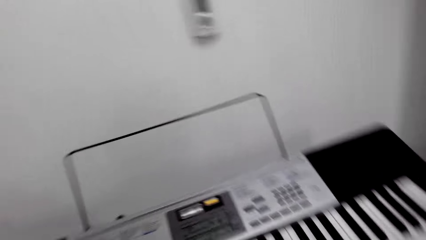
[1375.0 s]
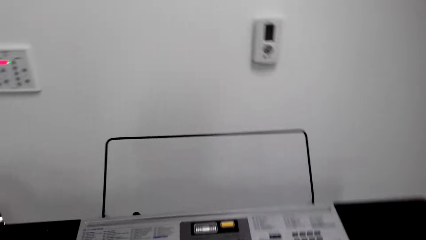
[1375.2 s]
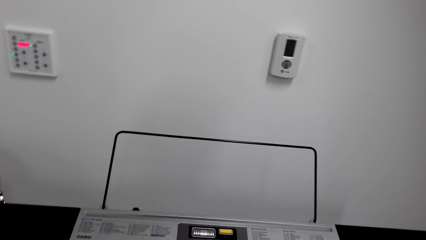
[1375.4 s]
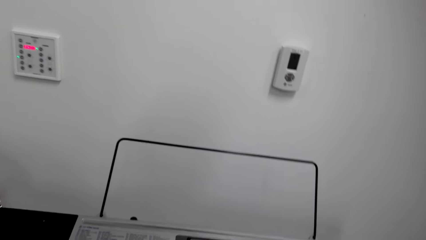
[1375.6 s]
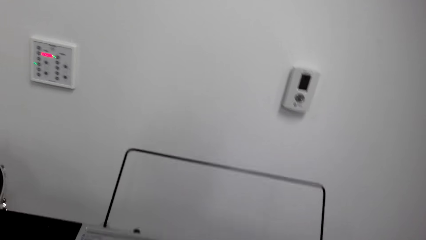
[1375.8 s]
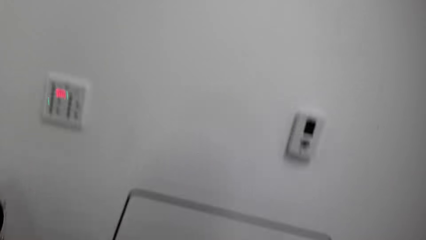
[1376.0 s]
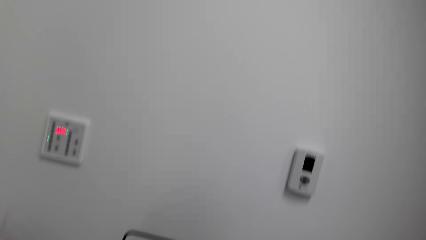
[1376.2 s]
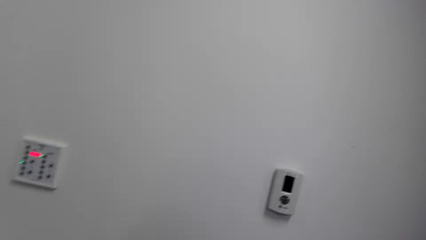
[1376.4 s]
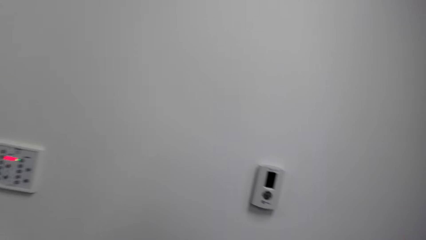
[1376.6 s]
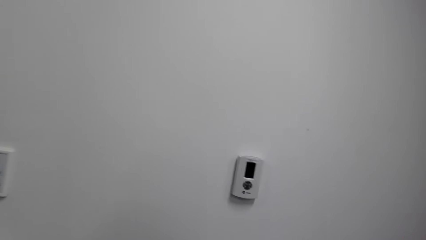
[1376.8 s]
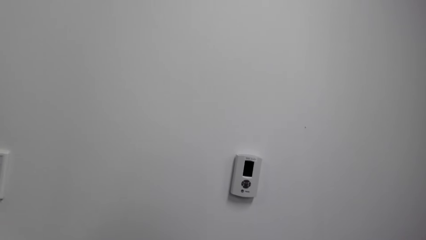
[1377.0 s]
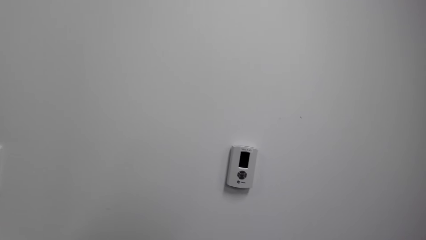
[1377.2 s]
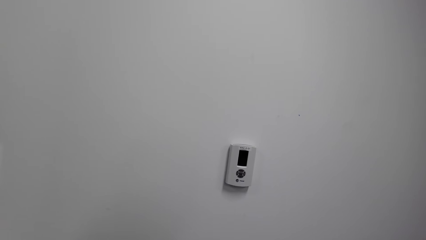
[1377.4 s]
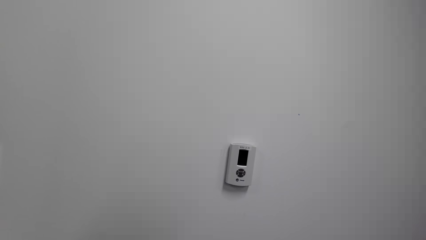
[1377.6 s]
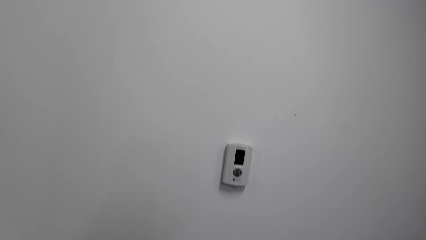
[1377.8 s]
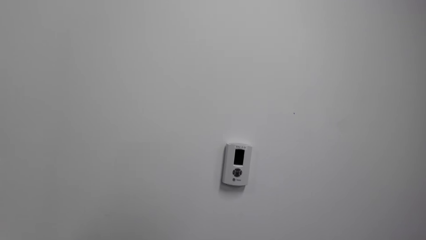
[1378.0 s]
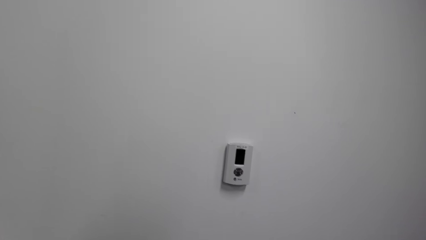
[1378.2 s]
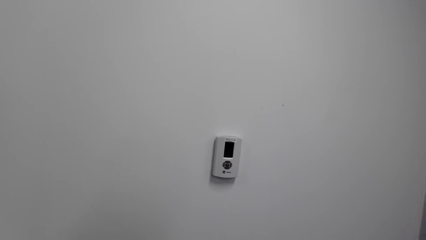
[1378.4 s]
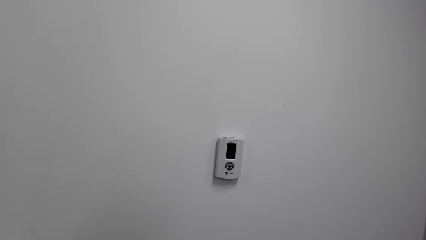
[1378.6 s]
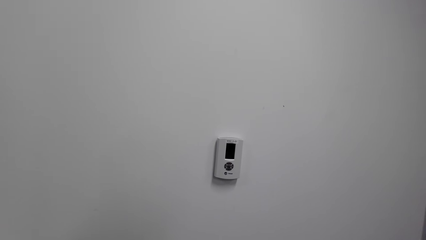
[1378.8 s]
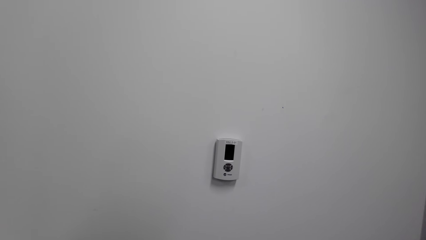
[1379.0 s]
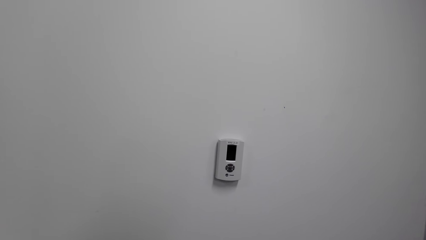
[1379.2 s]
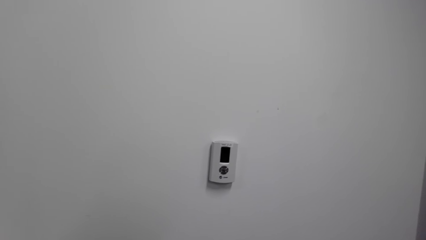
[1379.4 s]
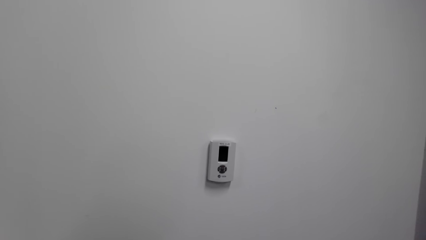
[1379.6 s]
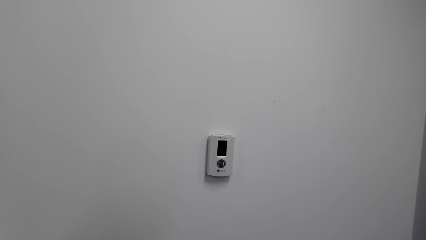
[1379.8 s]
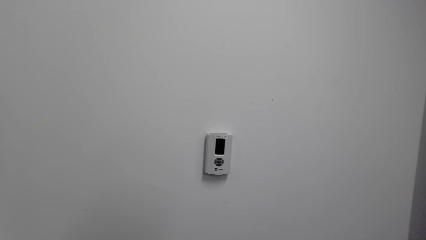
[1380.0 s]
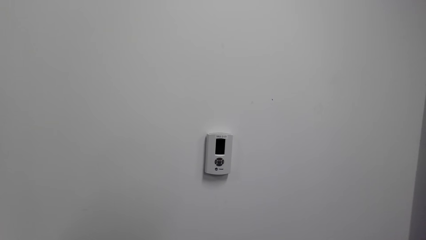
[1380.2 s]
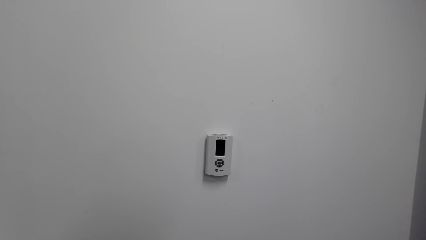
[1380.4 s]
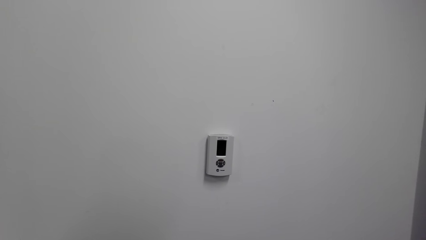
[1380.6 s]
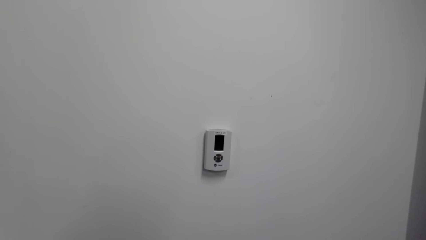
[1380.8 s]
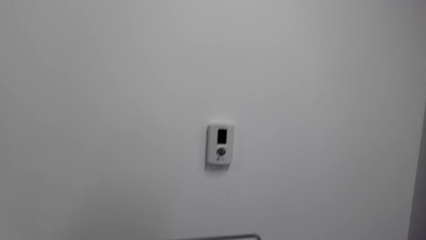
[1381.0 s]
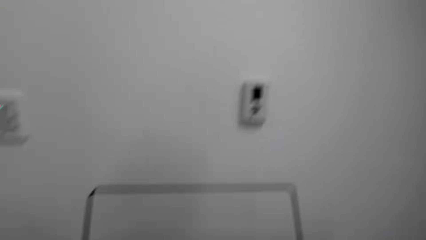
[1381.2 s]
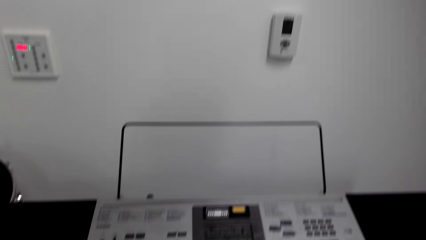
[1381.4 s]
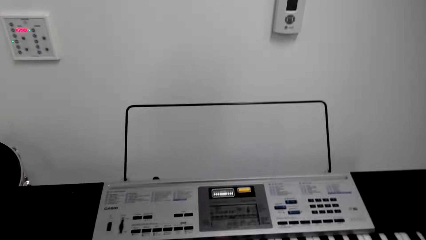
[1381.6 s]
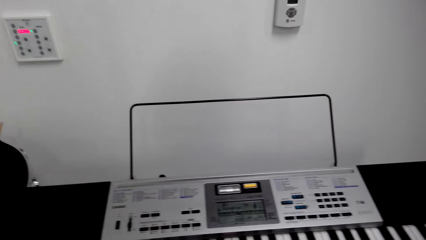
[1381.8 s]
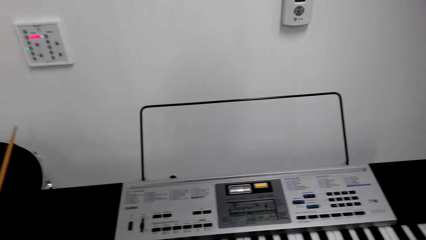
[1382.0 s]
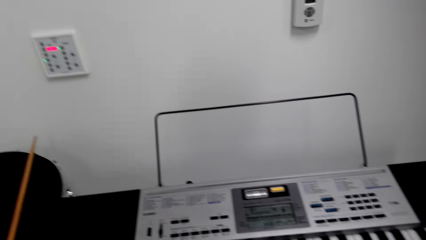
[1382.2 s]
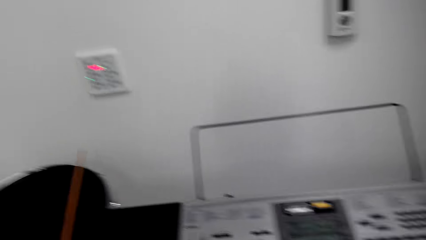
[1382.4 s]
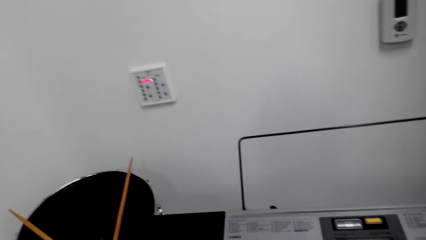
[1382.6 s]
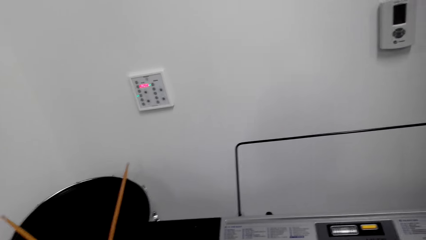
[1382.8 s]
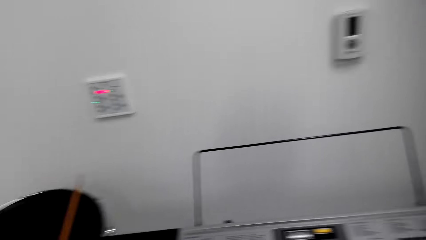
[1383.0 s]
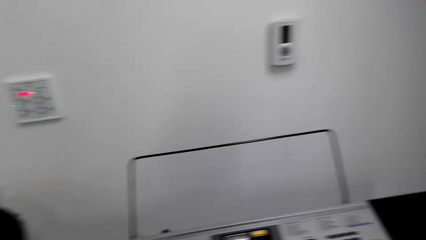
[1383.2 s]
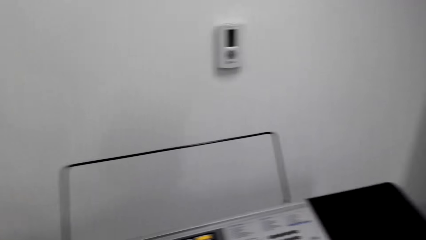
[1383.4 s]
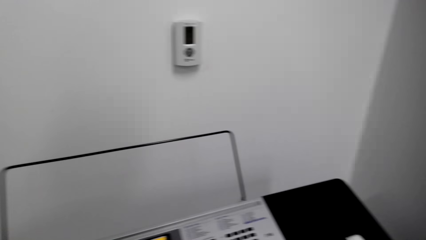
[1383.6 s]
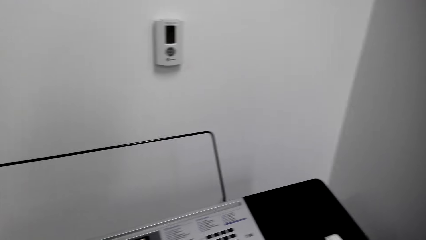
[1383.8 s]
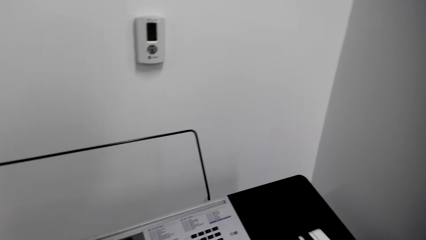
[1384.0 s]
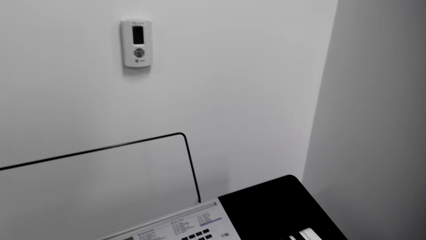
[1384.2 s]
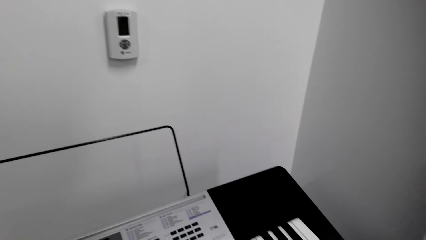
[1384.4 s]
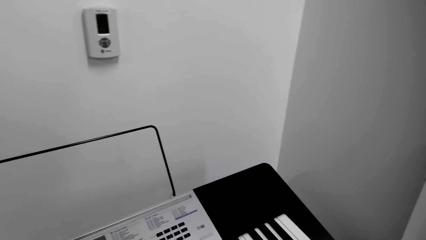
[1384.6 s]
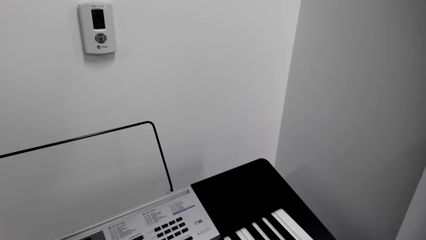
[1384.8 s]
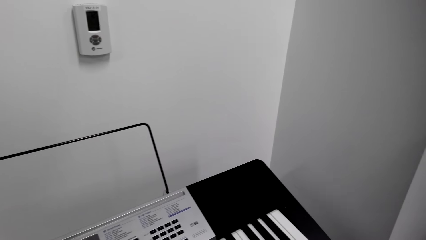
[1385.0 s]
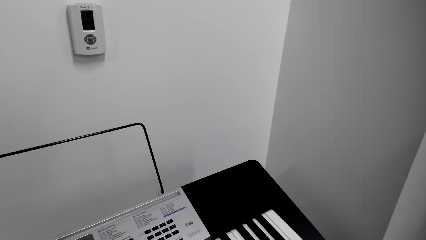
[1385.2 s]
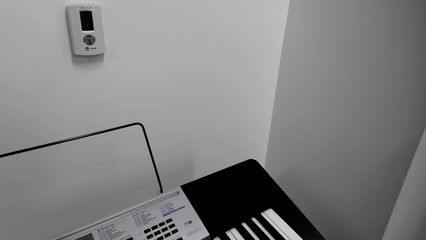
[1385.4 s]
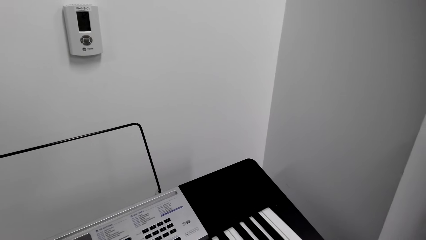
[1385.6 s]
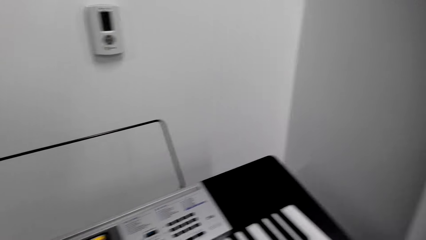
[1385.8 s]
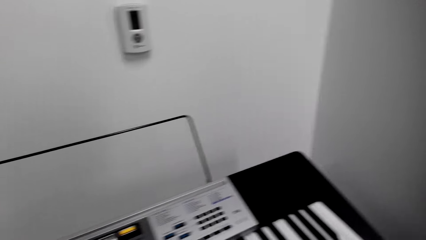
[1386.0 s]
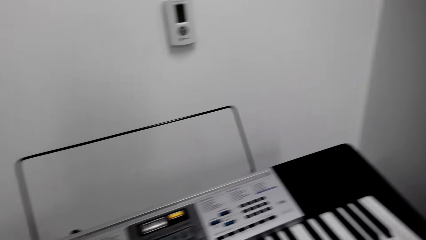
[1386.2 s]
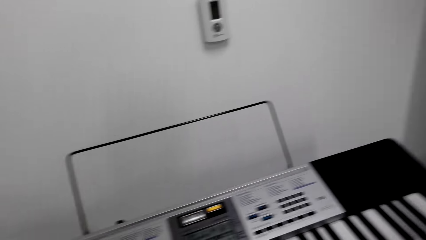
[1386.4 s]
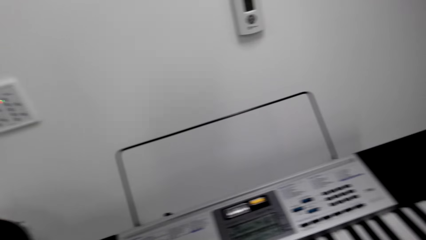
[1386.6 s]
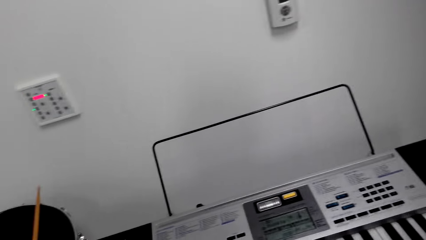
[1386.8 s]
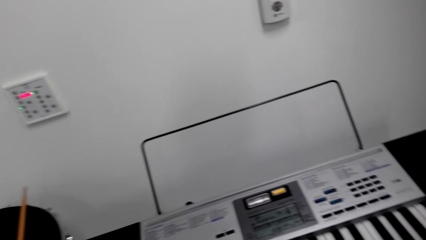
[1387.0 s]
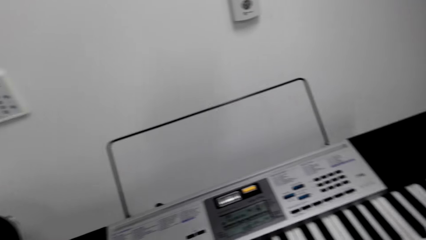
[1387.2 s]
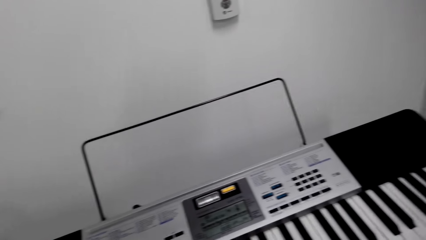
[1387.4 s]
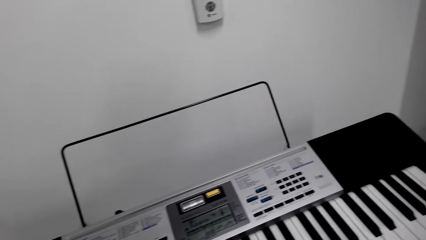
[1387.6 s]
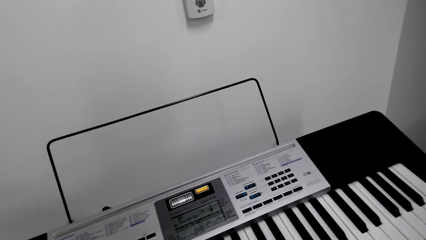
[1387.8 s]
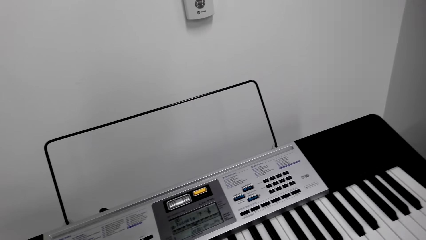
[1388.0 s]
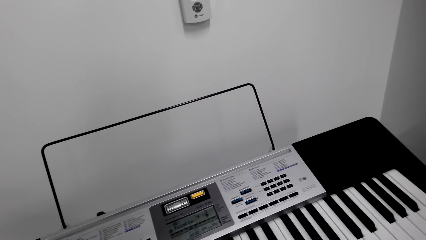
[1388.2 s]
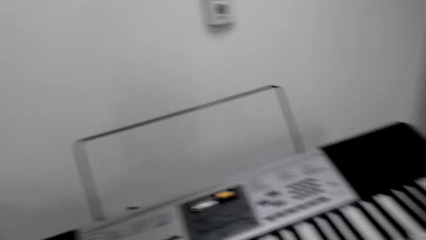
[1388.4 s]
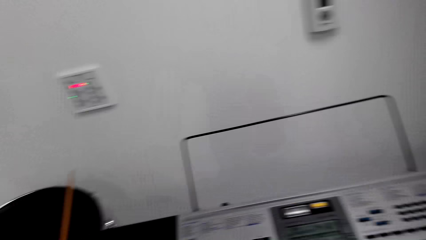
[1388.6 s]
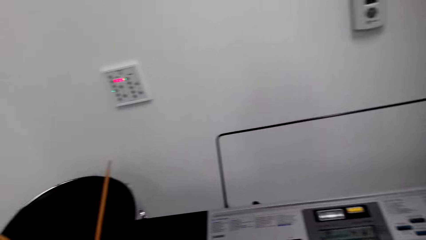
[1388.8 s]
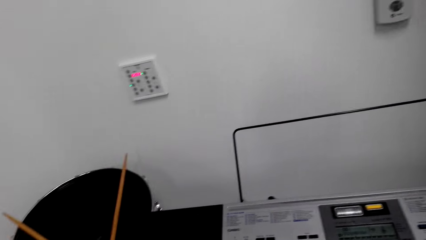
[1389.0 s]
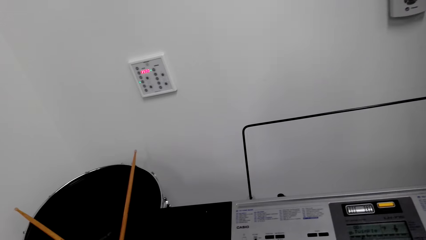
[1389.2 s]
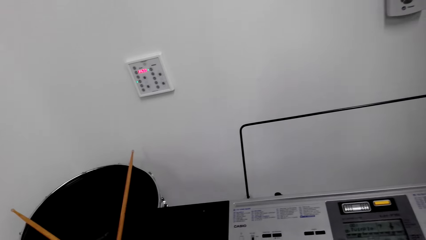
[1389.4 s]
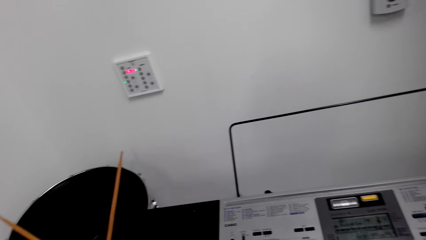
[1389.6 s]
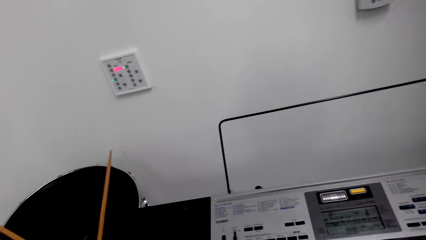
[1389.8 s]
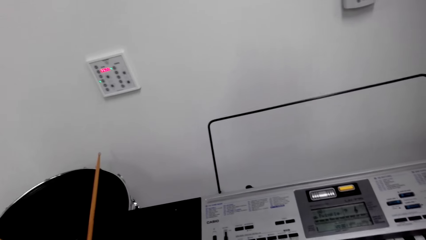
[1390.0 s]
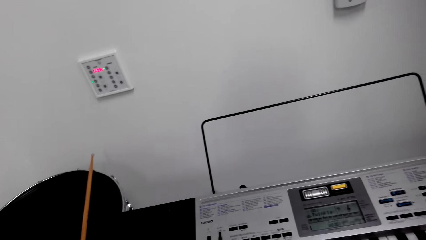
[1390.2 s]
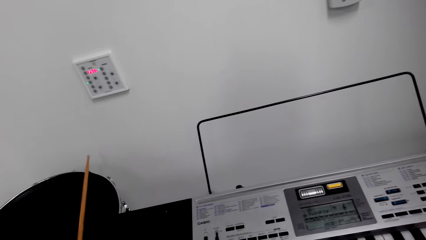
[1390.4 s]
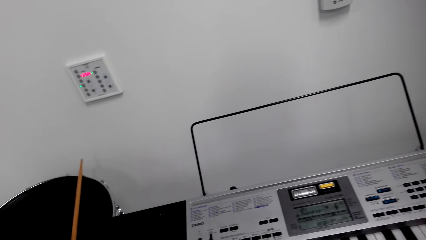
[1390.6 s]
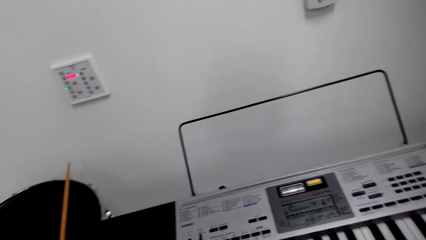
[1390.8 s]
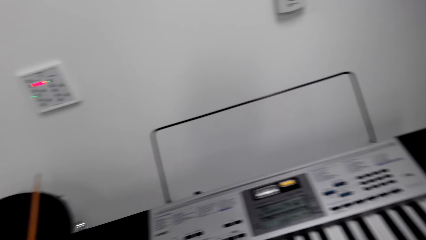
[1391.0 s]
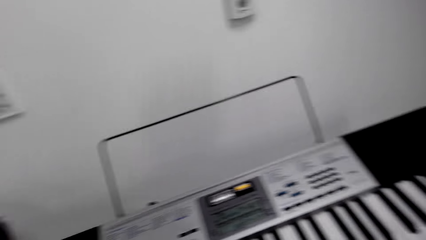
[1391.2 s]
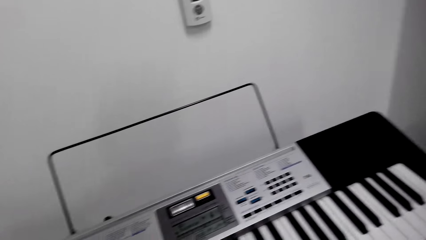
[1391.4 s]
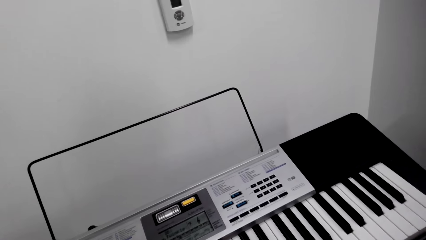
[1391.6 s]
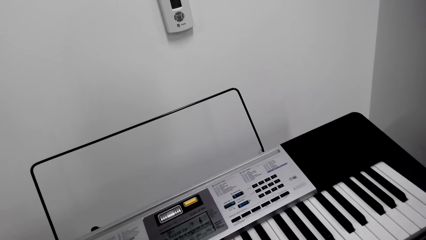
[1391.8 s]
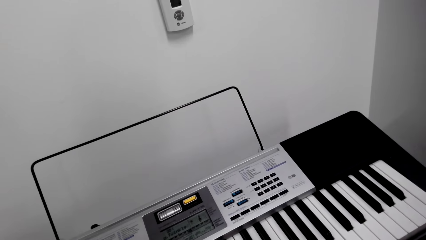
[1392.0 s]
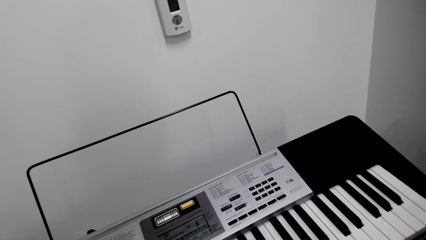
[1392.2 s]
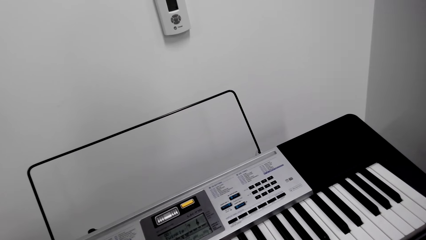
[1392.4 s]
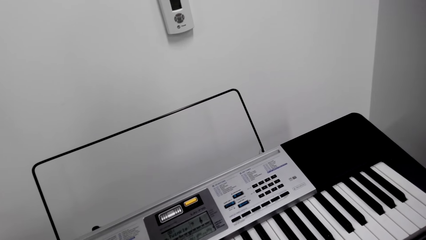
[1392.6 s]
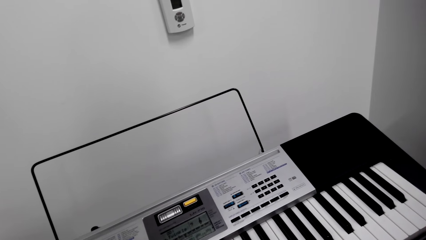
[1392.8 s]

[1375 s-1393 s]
The camera wearer looks around. They look at the wall. They play a piano.
